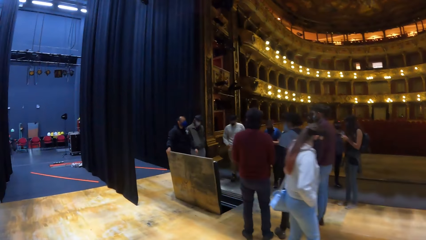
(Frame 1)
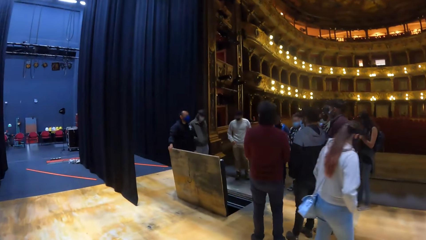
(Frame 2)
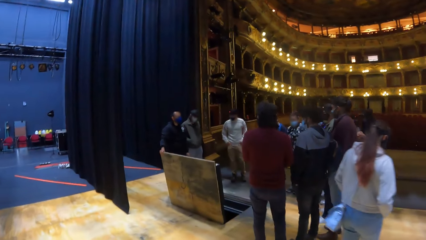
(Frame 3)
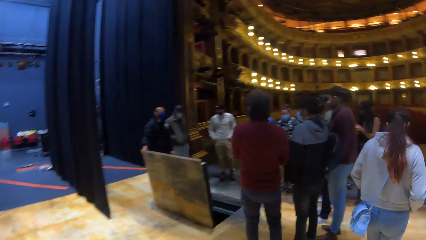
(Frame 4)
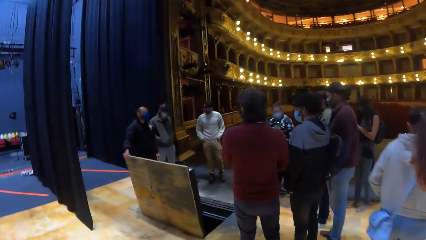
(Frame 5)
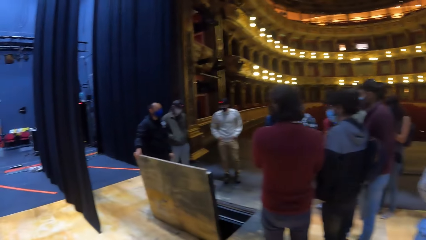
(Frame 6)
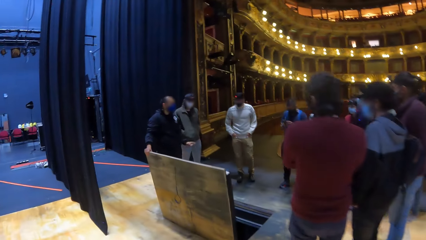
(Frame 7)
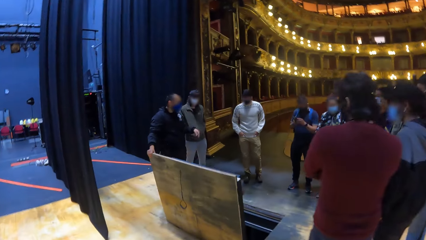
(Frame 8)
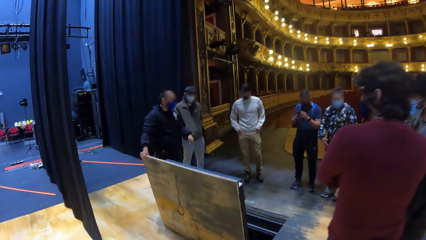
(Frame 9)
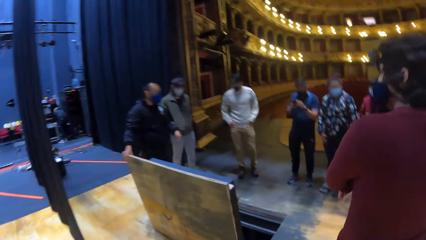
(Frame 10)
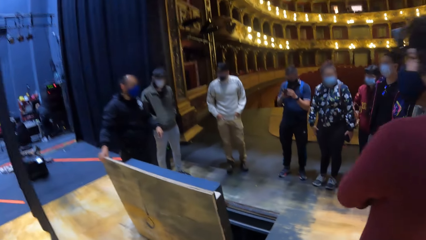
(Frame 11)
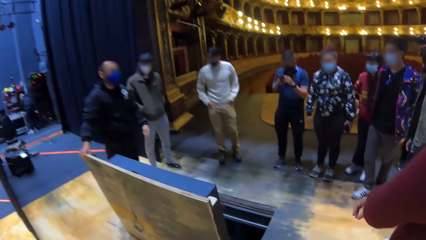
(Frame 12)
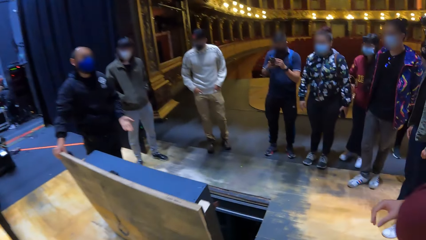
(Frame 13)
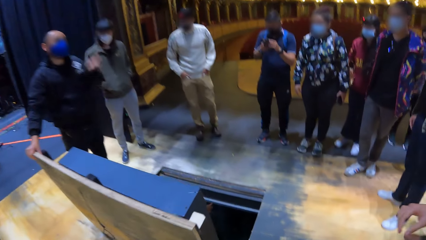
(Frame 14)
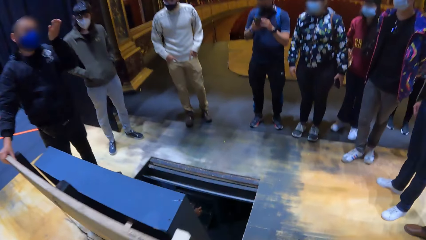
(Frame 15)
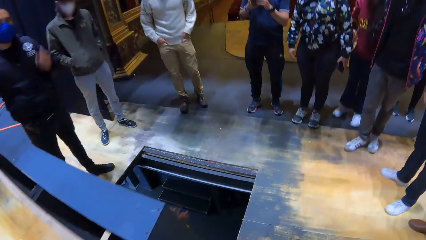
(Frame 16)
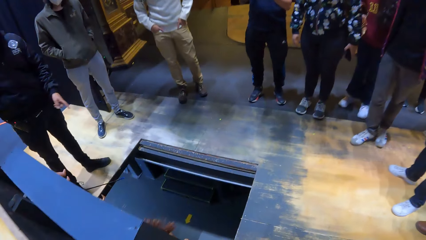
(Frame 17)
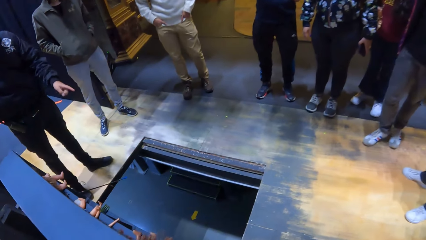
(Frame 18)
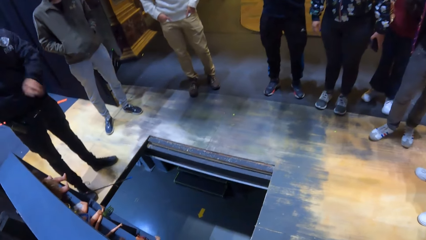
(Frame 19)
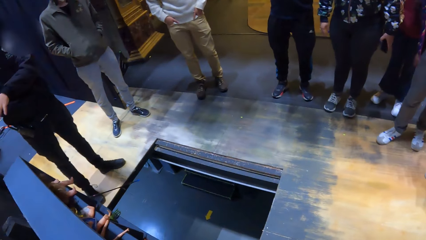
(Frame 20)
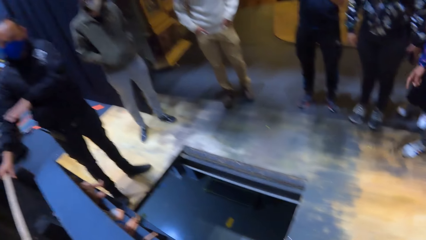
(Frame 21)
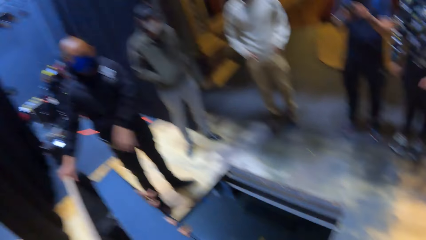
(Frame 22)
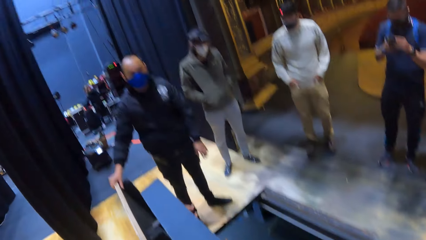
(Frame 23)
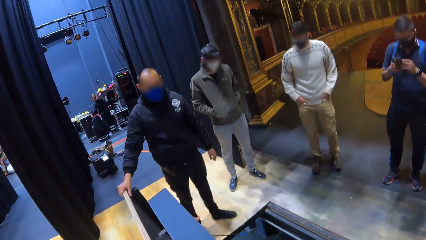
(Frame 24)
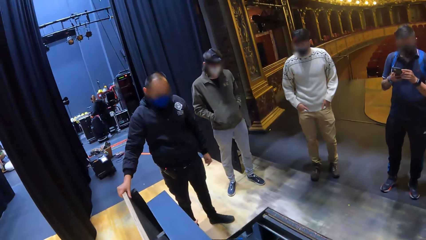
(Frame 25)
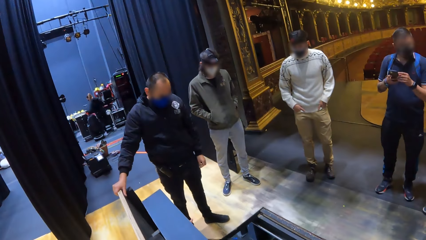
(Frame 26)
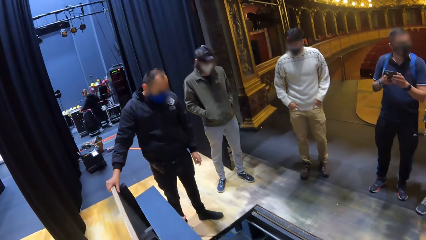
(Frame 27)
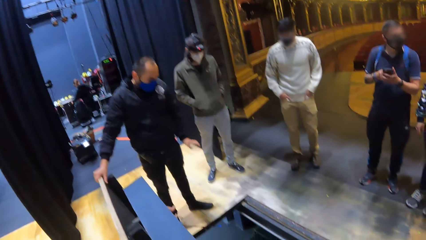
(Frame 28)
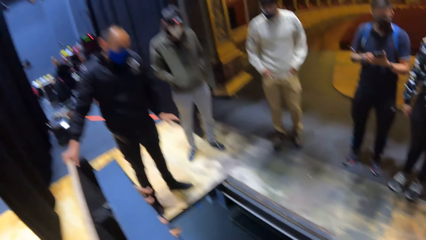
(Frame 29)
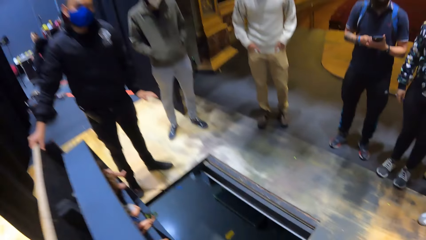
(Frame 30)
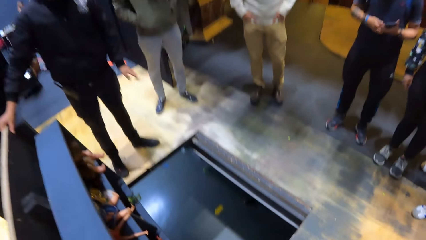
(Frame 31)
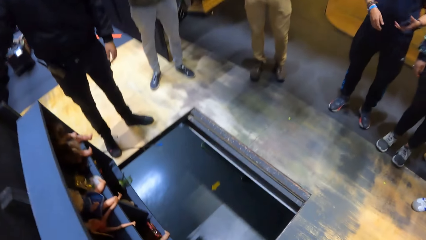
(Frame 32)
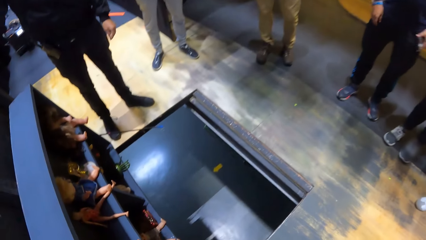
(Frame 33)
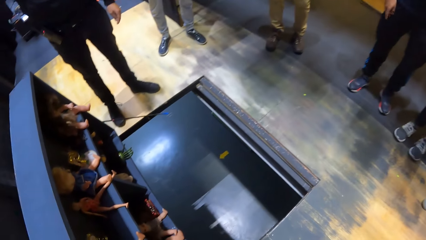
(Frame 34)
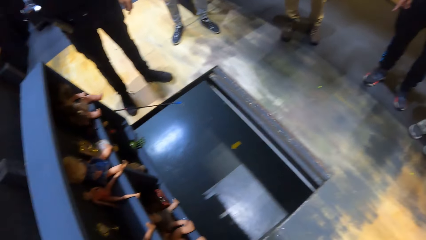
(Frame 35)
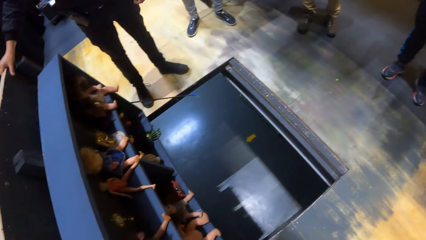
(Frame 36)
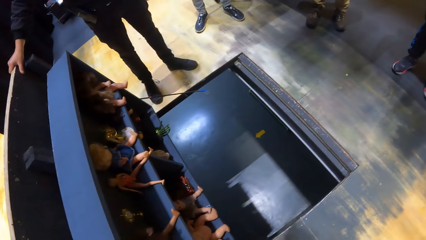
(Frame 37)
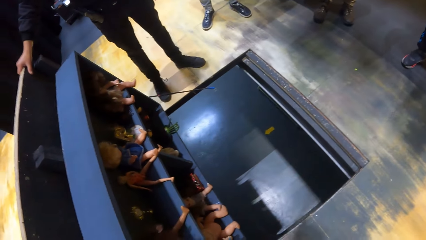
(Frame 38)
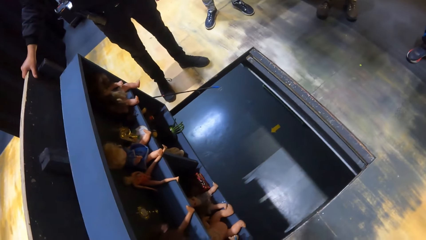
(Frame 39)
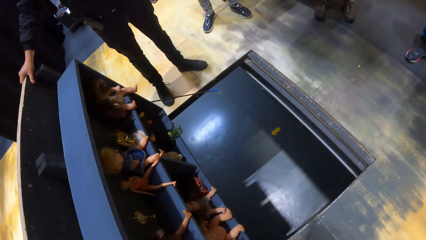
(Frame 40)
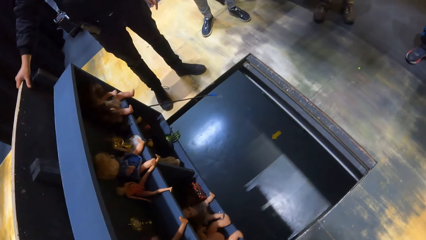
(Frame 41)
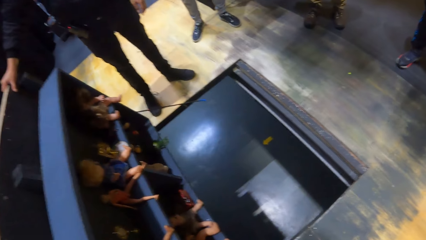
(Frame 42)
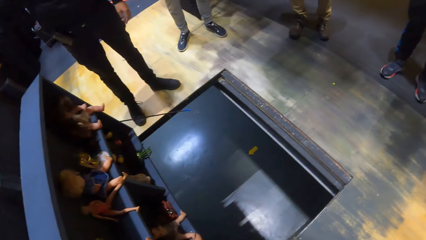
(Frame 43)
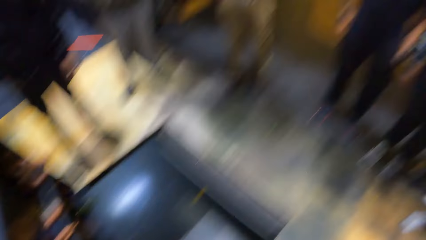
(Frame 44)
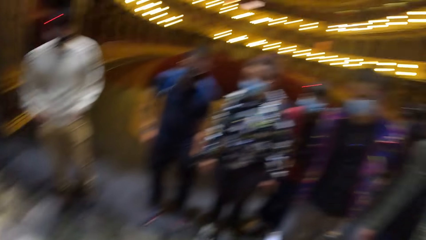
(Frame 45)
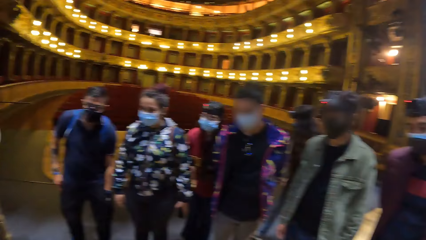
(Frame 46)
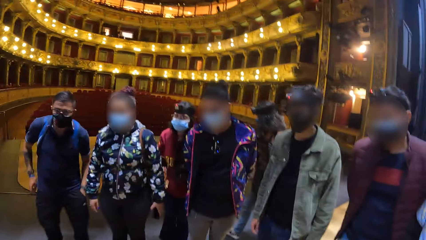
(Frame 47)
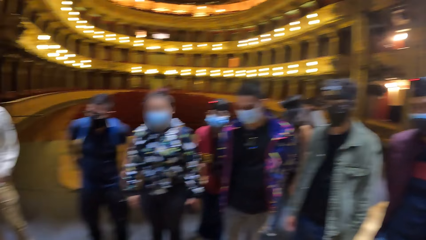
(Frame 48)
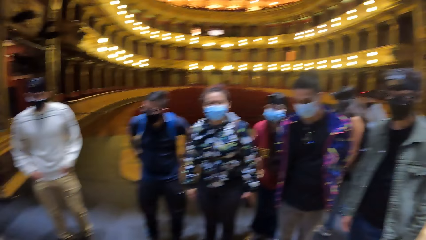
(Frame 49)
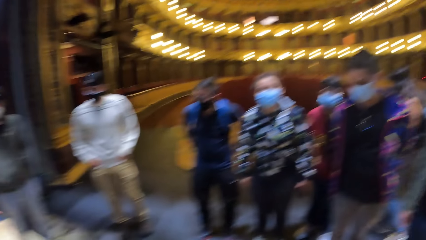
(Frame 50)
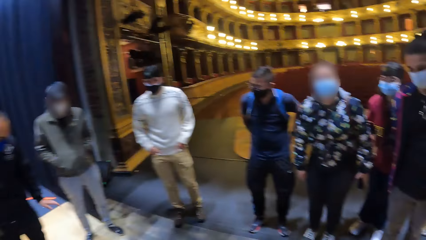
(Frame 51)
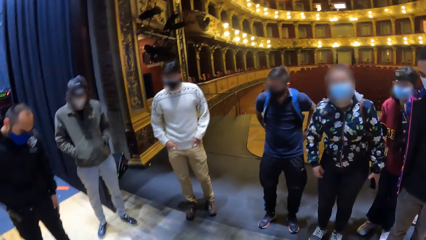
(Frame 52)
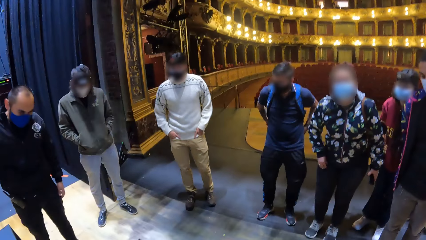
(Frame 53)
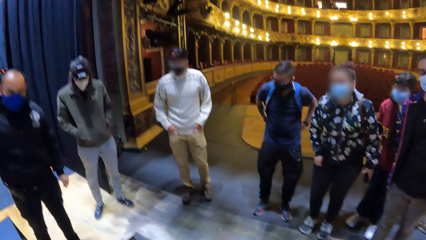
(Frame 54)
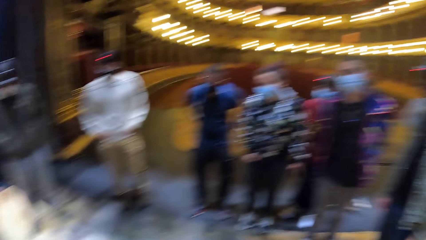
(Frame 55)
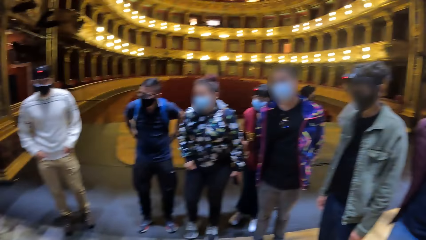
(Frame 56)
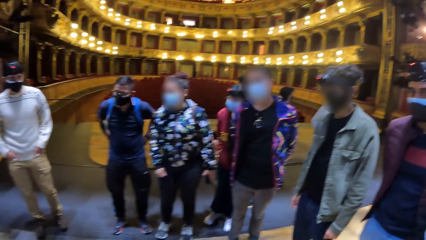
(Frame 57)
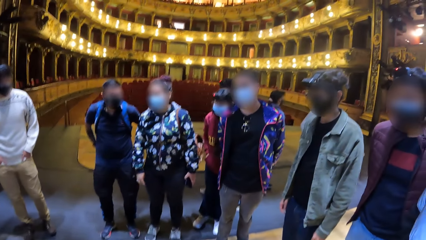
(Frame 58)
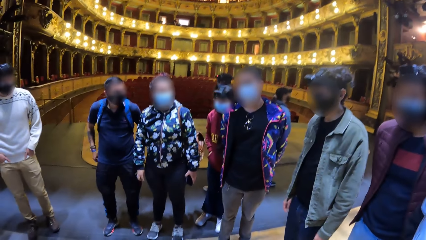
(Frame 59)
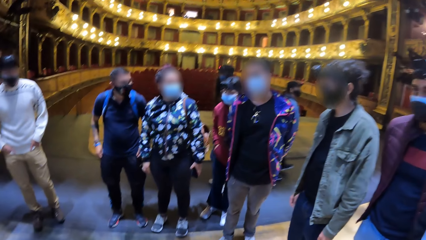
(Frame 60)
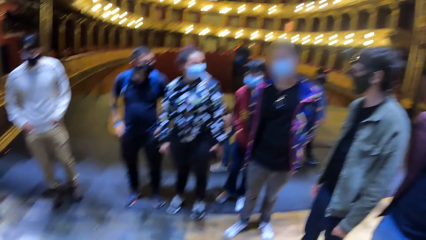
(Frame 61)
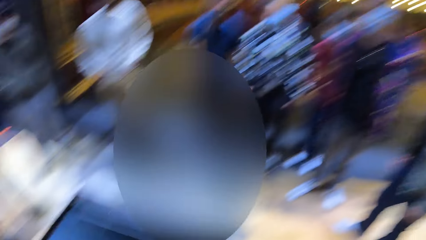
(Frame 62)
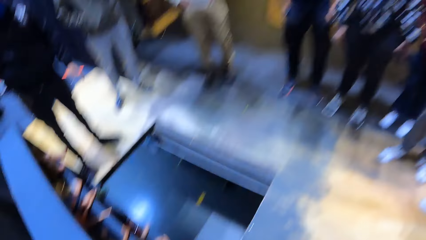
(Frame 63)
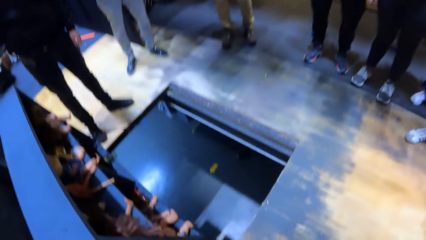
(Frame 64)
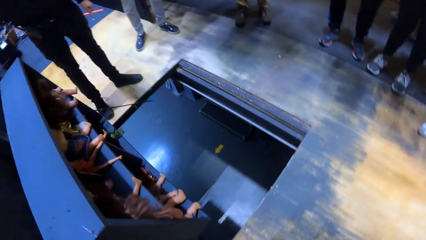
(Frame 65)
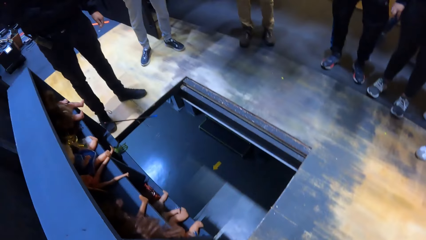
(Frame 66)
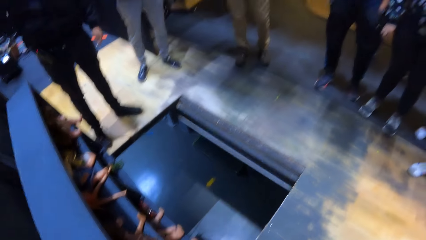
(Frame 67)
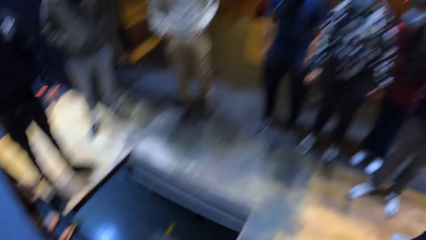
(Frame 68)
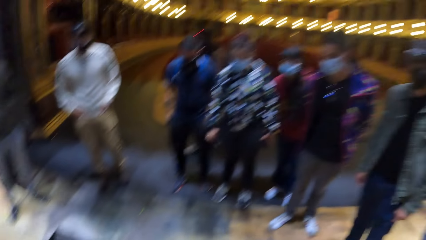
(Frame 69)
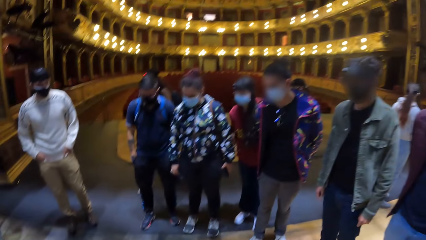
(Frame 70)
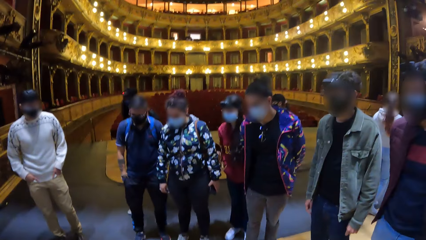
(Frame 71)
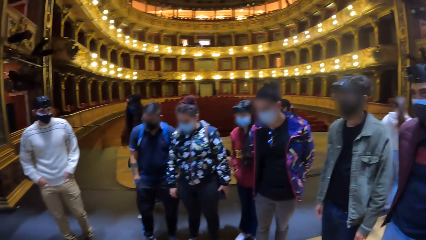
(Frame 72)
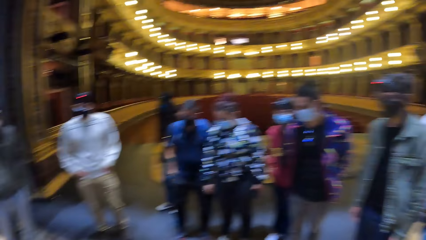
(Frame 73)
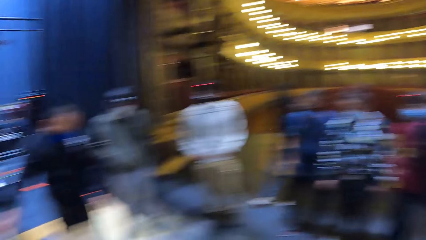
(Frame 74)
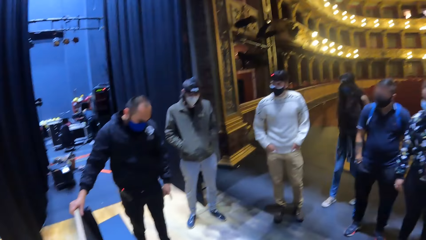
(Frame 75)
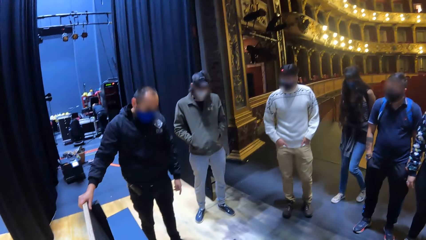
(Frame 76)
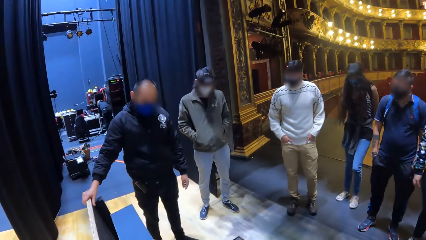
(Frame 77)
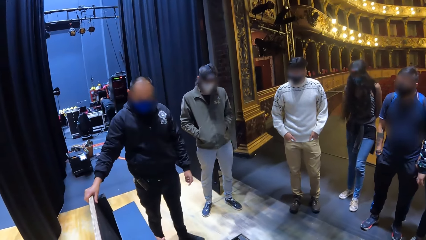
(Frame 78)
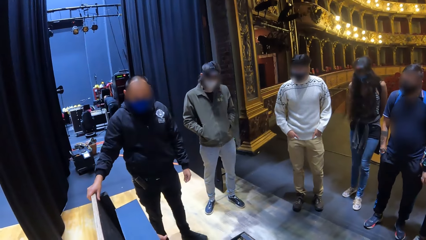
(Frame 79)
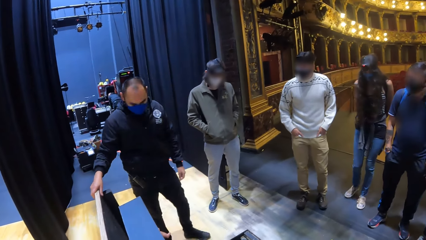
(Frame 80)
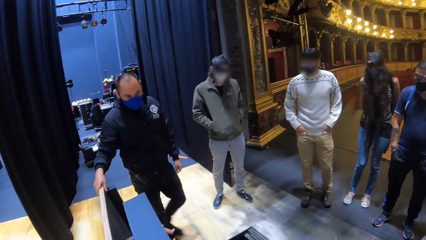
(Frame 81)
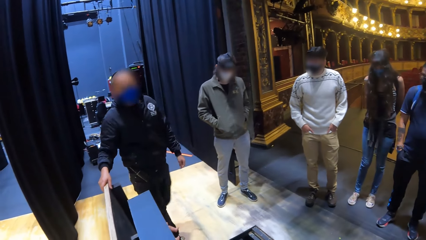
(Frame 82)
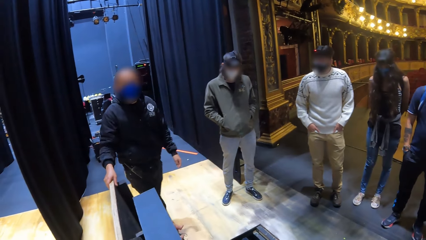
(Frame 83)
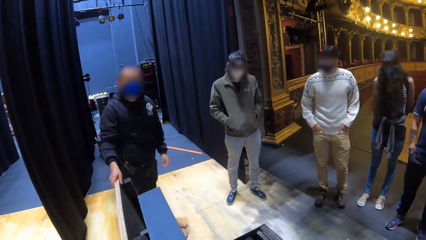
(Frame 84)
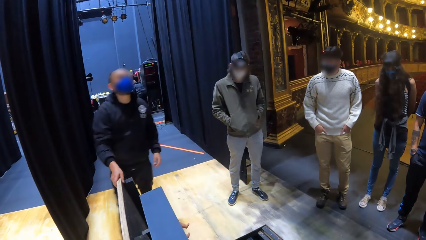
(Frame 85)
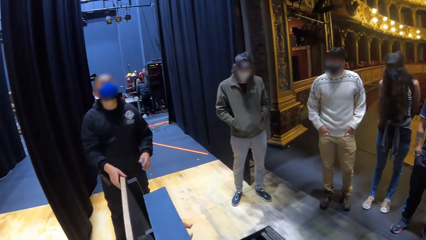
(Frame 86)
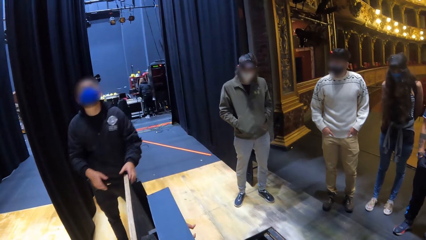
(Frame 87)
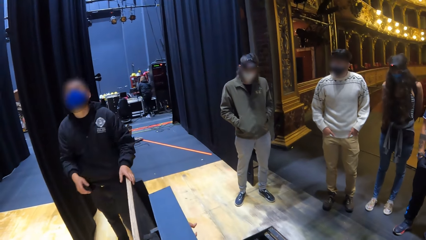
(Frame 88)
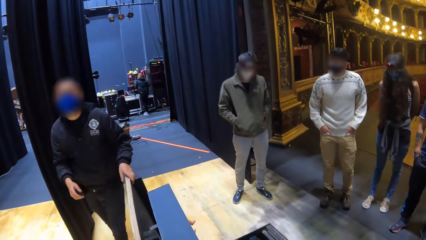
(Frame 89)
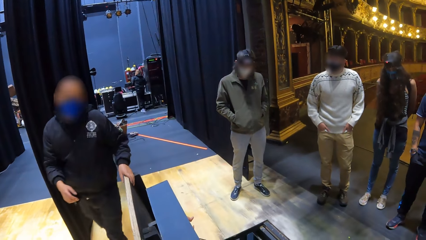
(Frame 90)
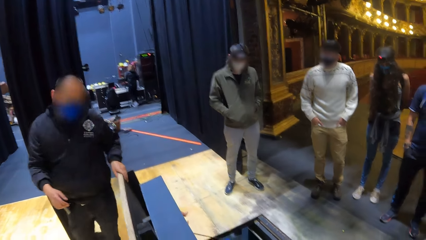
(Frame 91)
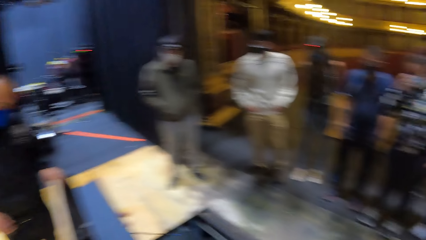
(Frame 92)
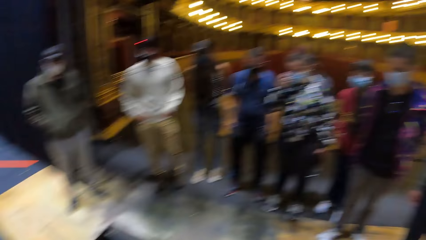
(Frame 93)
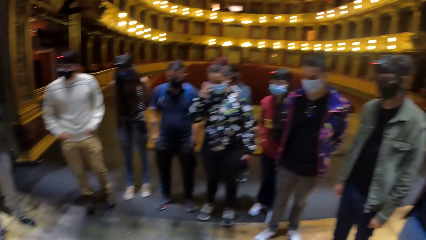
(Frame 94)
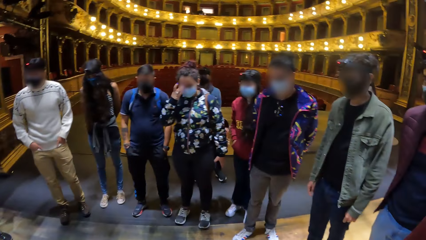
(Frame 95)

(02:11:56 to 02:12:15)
The man interacts with friends with gestures. The camera wearer looks in the box. The man converses with the group of people and the camera wearer. The camera wearer looks around. They look in the box. They look around. The man moves around the box.
